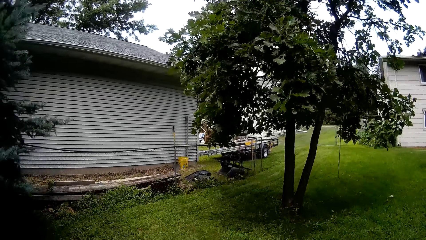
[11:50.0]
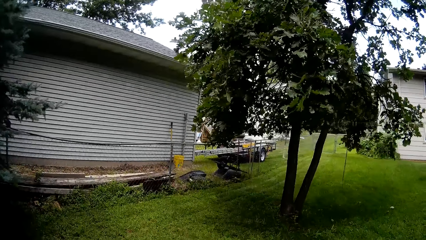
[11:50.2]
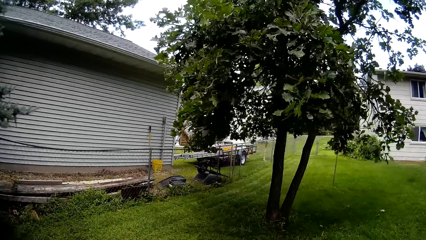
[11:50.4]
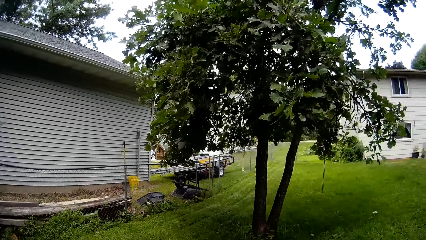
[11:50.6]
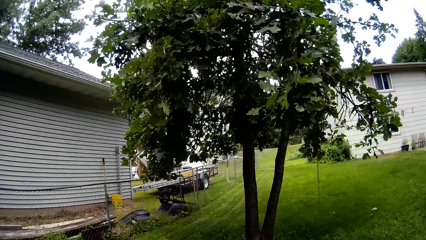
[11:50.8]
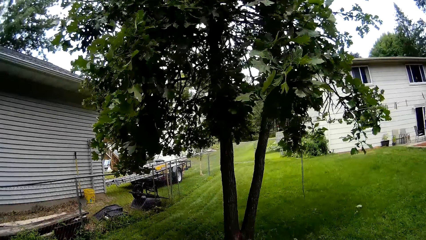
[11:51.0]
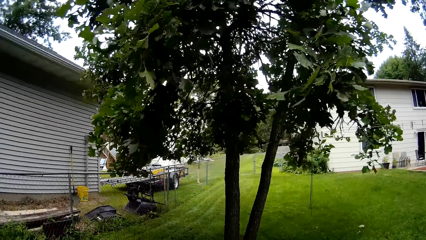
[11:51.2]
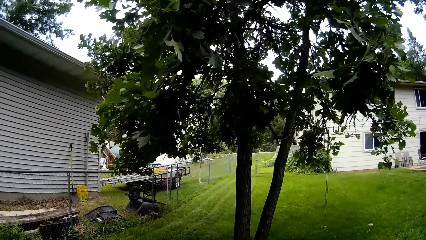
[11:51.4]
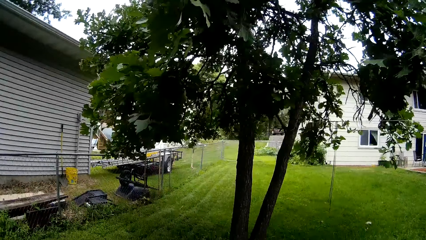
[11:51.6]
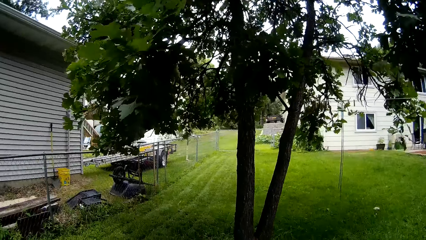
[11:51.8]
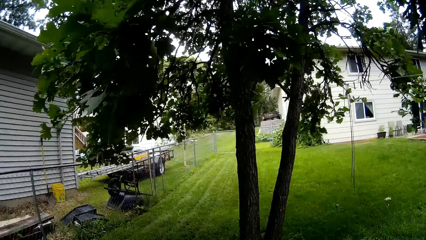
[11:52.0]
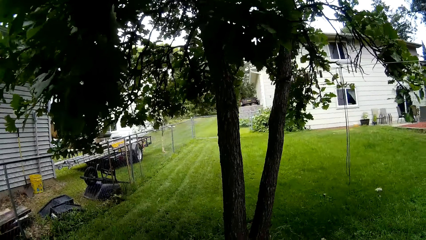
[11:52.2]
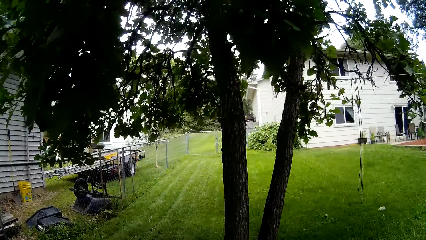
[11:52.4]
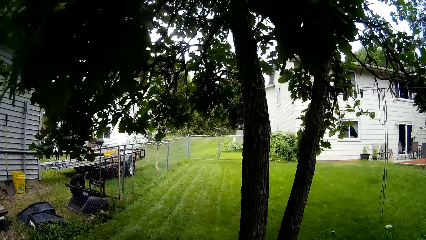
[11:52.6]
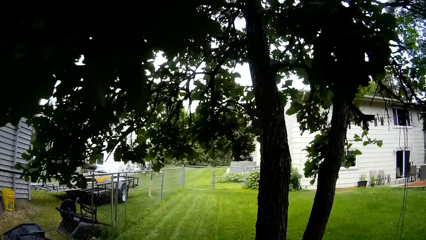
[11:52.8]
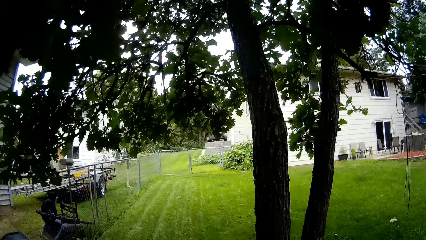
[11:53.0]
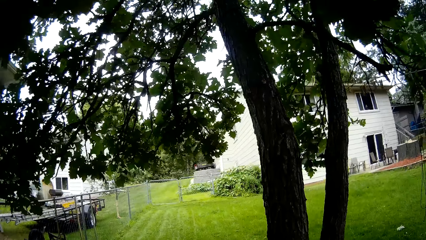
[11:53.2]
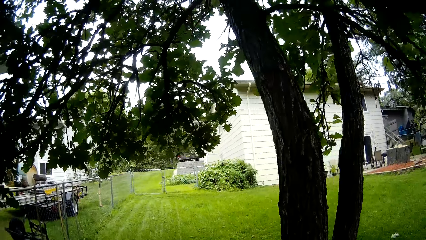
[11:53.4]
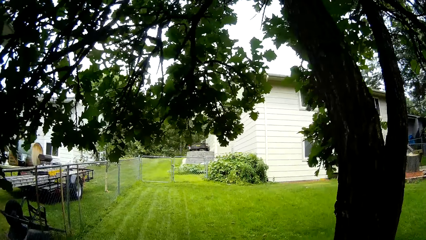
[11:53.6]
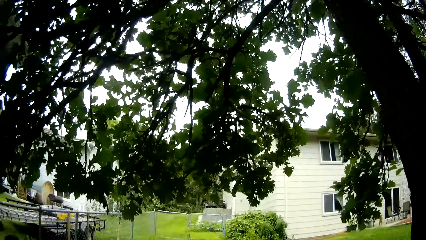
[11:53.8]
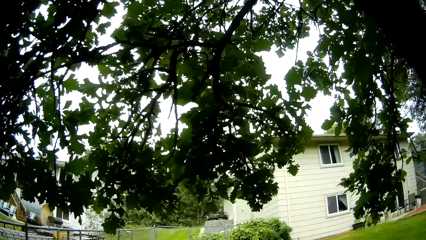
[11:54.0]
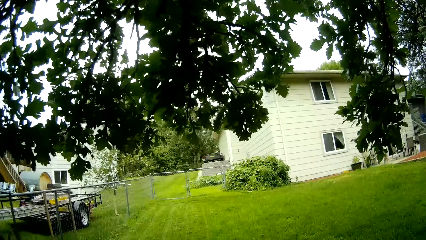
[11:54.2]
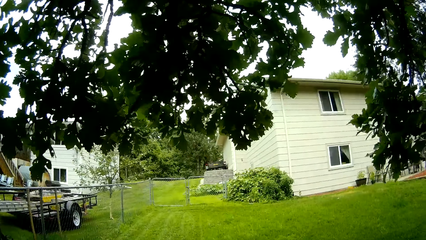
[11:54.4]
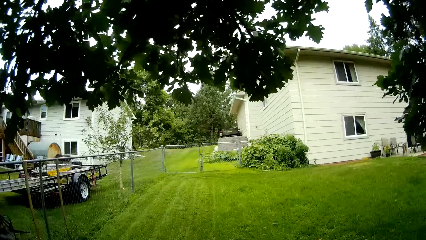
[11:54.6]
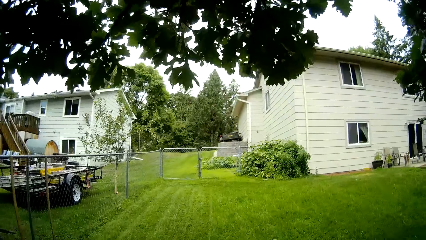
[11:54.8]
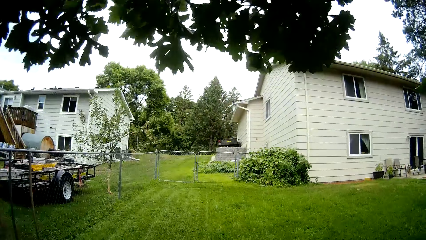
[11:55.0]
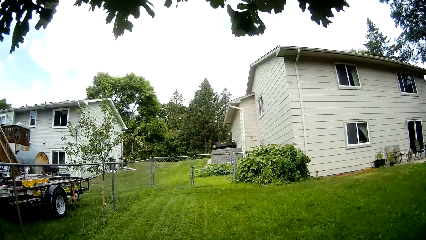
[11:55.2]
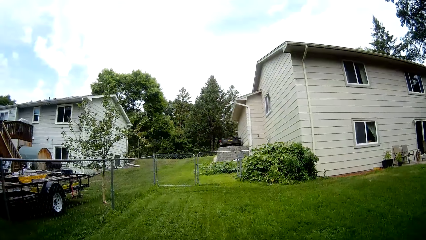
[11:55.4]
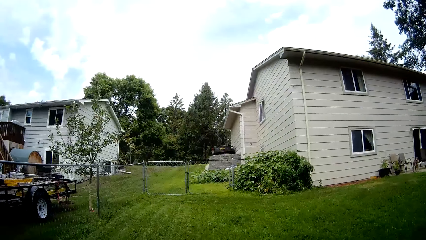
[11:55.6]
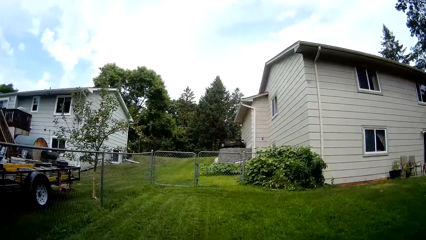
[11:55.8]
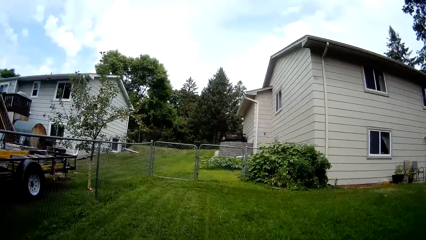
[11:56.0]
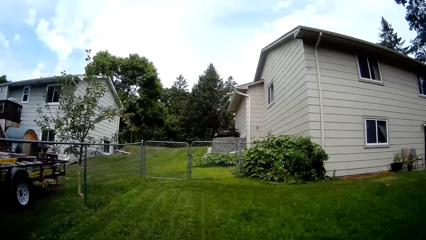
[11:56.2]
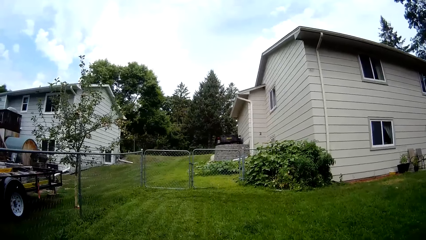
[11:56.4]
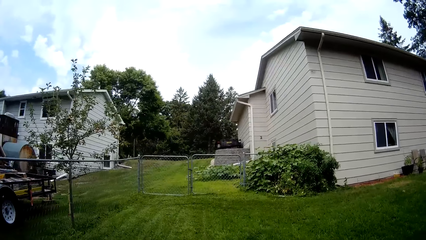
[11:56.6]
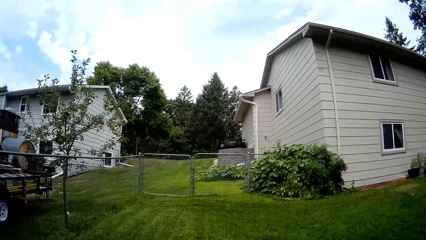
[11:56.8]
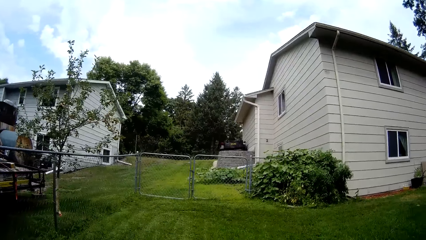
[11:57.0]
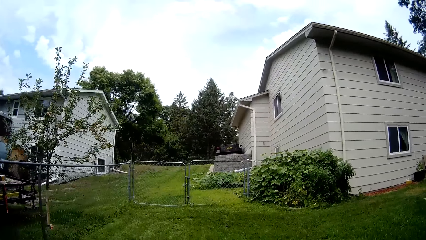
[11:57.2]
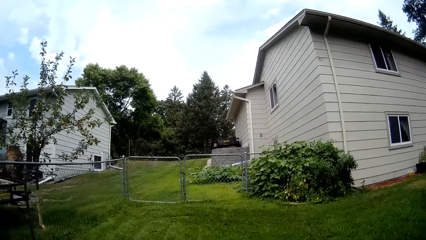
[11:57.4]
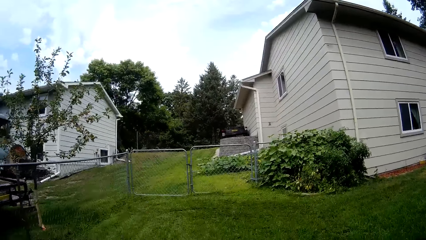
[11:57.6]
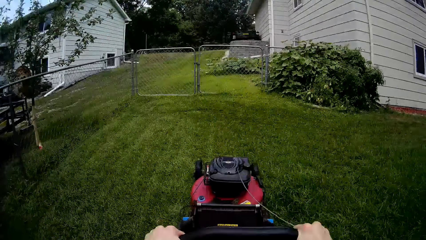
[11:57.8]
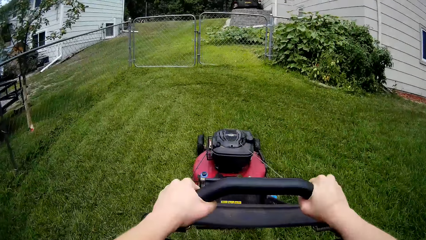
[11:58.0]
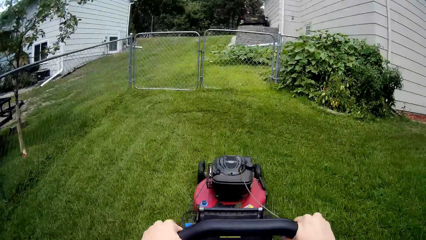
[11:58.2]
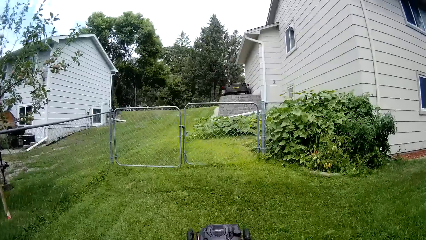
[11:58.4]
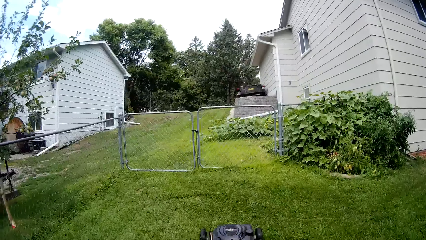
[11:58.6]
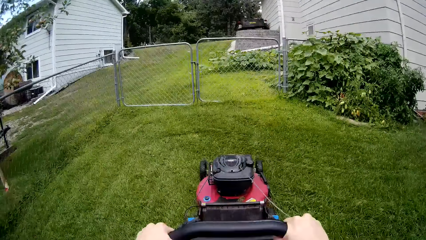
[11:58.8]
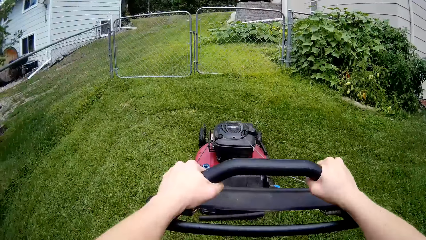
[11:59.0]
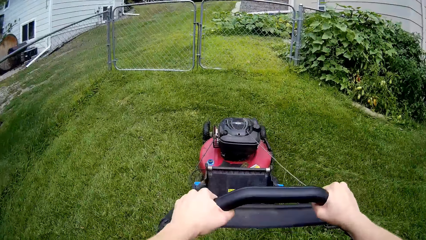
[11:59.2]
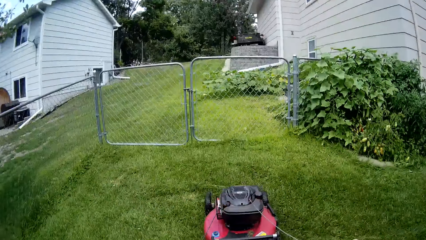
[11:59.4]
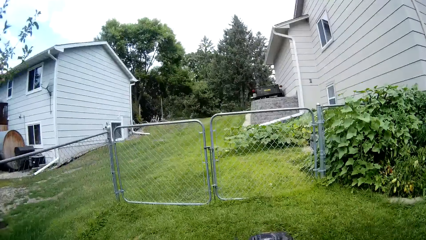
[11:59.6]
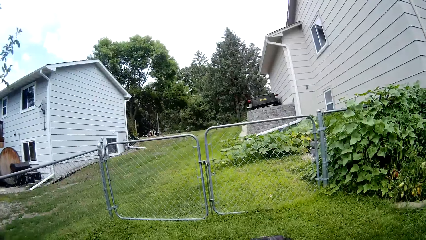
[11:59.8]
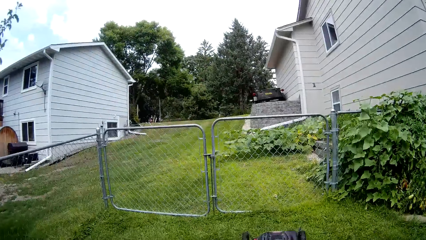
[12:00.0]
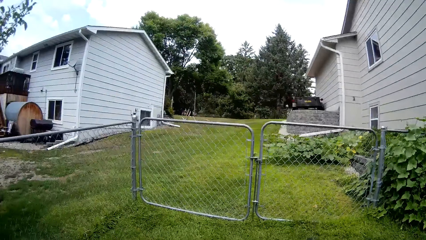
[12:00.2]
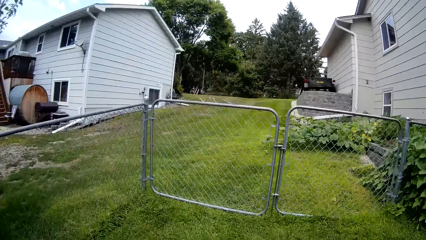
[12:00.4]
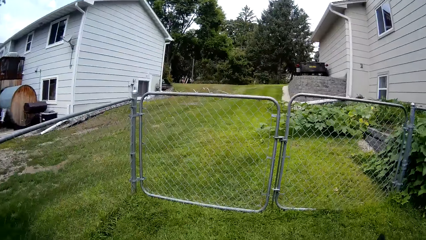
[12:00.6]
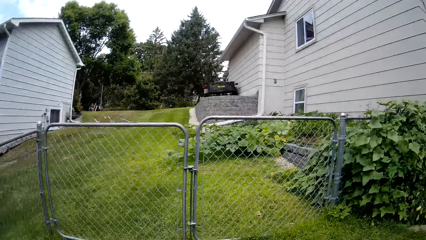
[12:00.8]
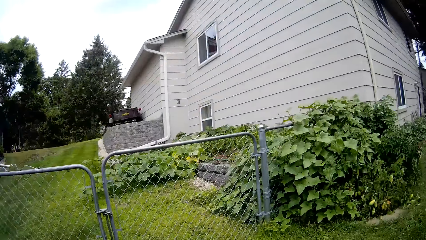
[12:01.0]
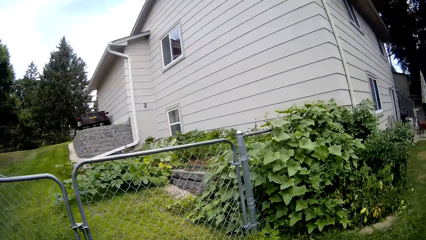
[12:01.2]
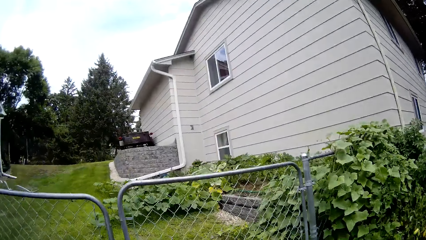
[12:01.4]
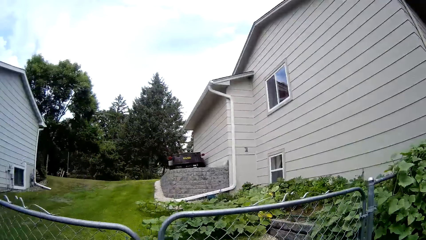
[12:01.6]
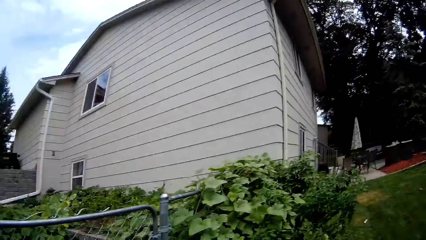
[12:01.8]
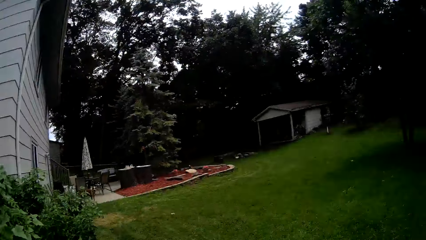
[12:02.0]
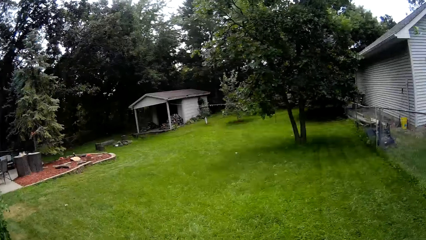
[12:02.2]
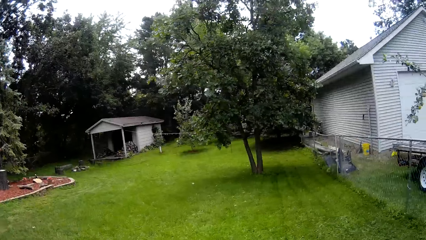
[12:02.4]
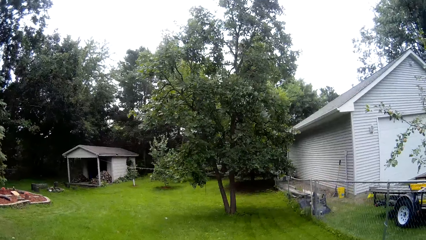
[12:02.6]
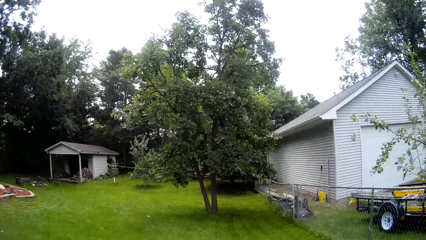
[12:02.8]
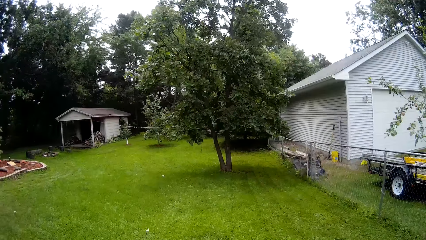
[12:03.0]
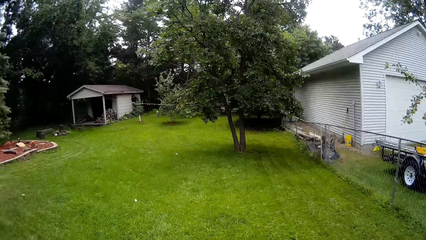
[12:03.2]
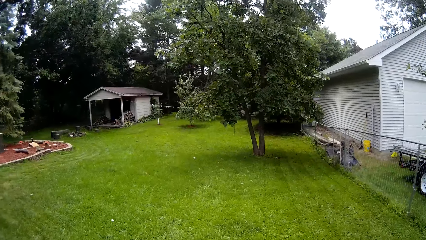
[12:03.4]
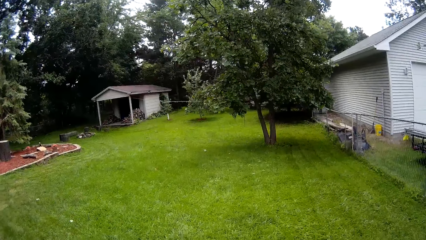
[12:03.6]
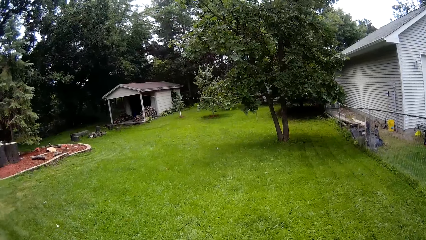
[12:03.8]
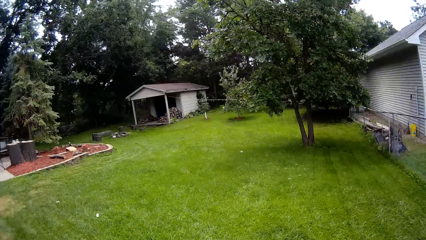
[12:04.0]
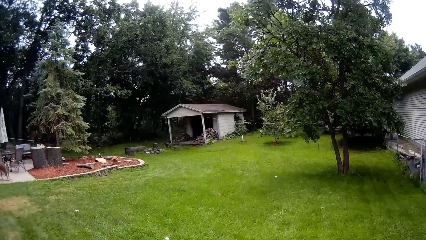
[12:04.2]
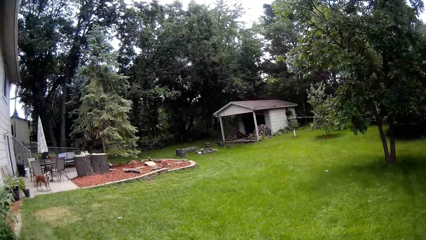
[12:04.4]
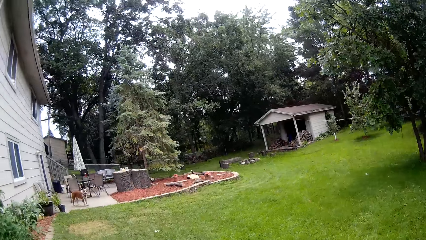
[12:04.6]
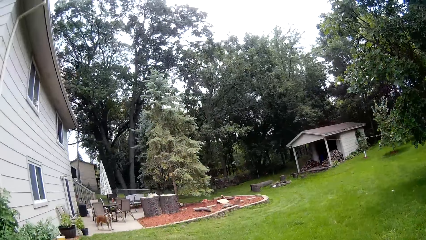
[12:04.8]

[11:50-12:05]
The camera wearer mows the lawn with a lawnmower. They mow the lawn with the lawnmower again.
